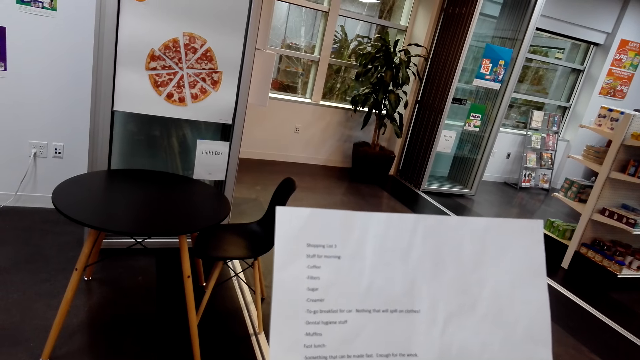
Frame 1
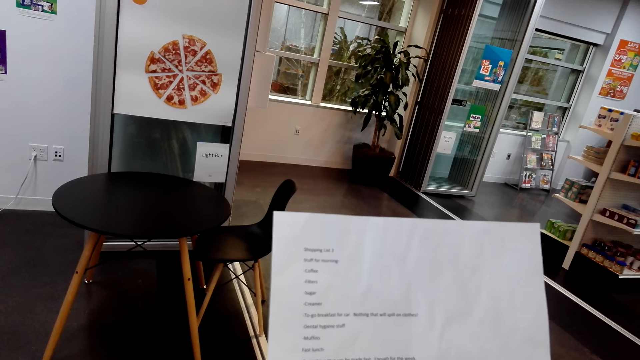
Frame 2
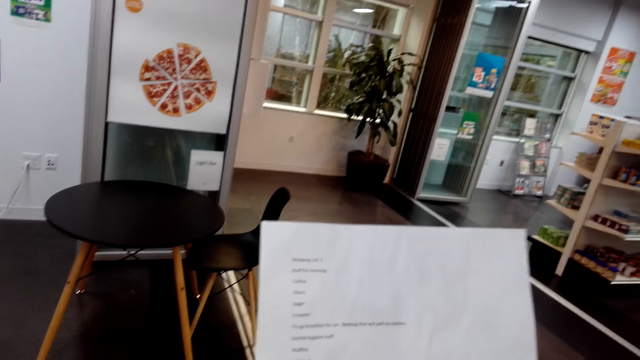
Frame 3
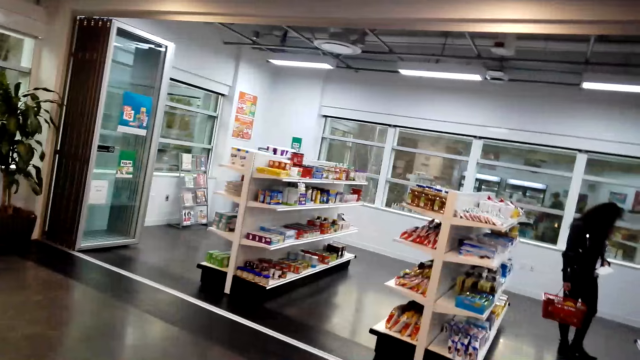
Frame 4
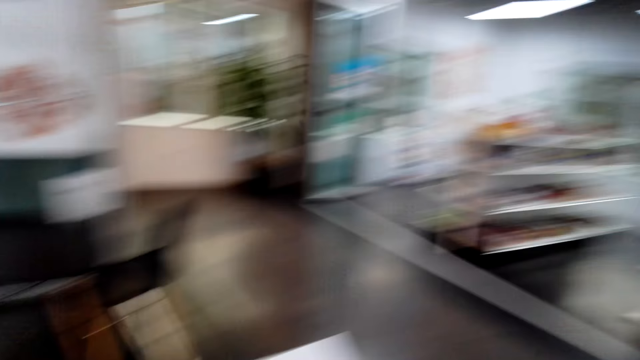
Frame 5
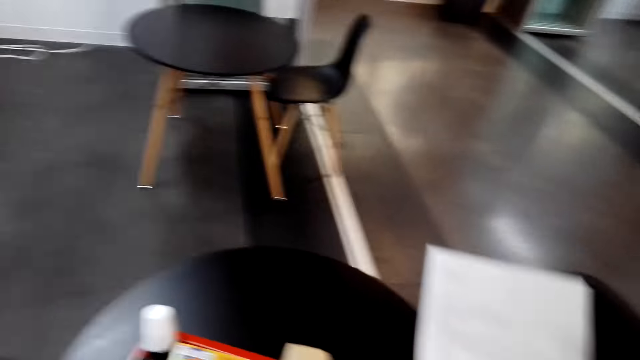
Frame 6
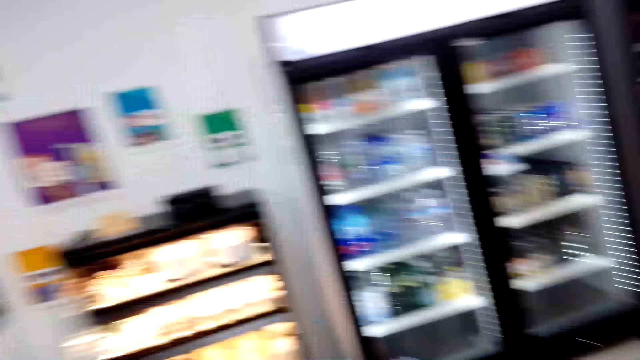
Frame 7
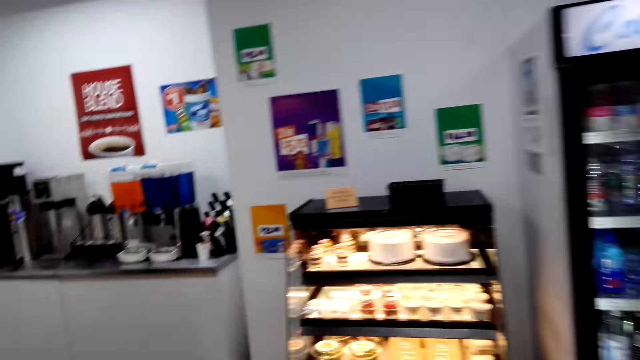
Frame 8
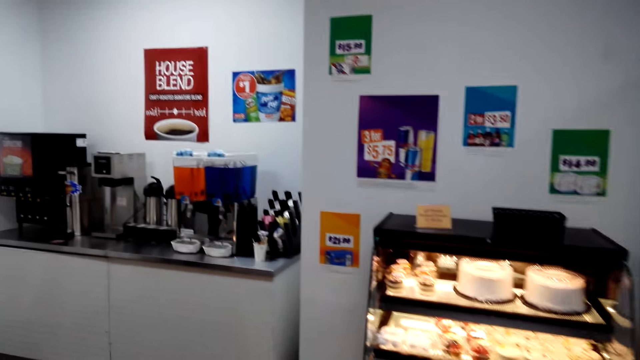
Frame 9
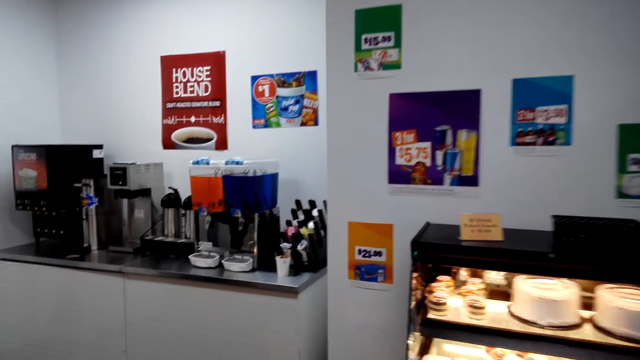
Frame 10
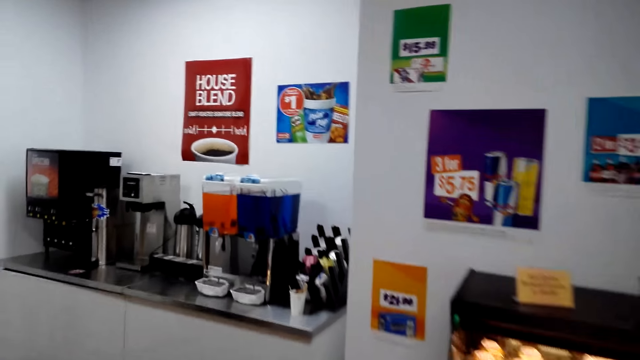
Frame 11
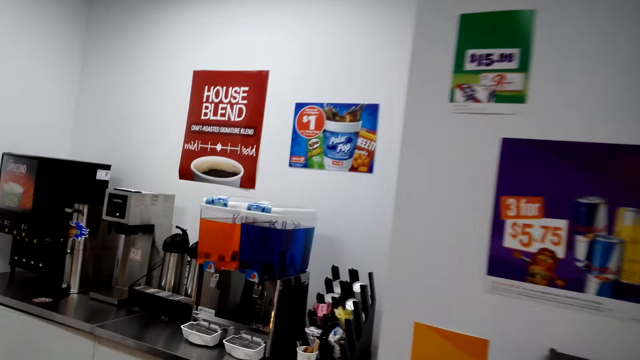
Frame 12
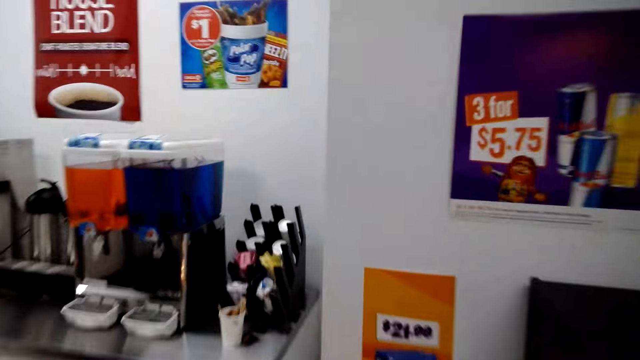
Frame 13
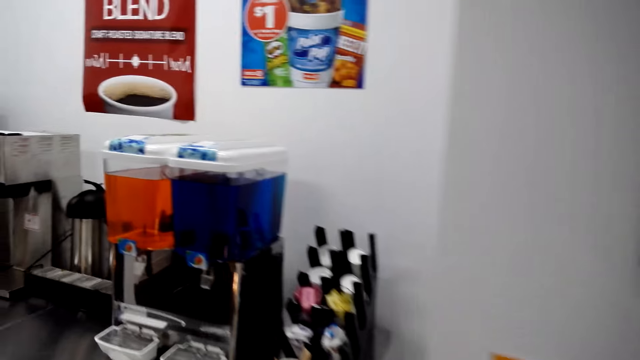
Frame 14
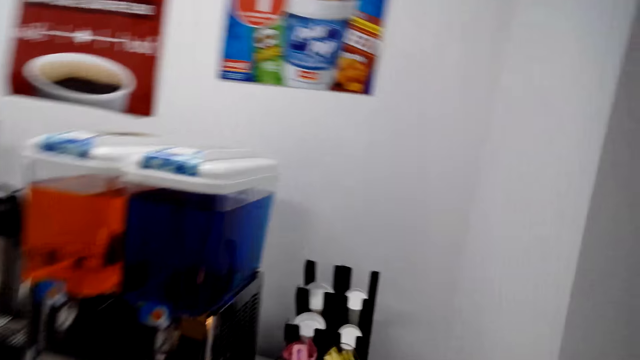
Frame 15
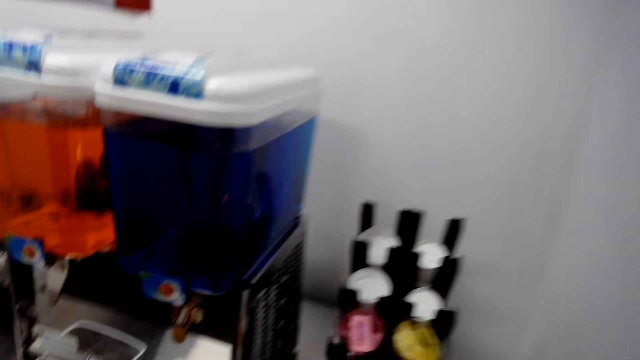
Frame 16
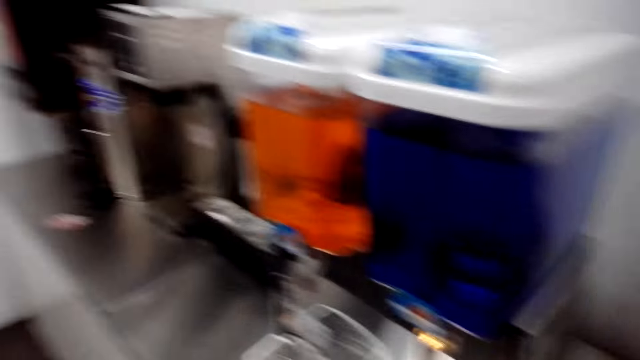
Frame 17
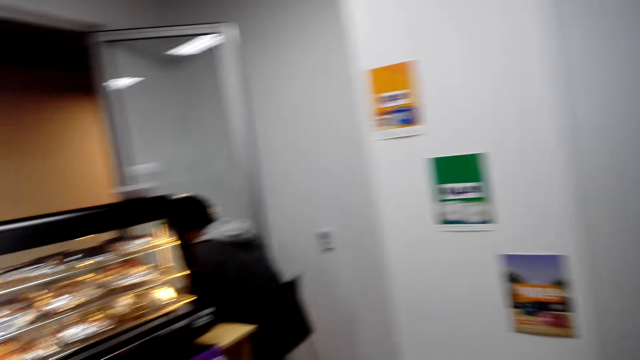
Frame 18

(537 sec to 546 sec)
The camera wearer walks around the supermarket.

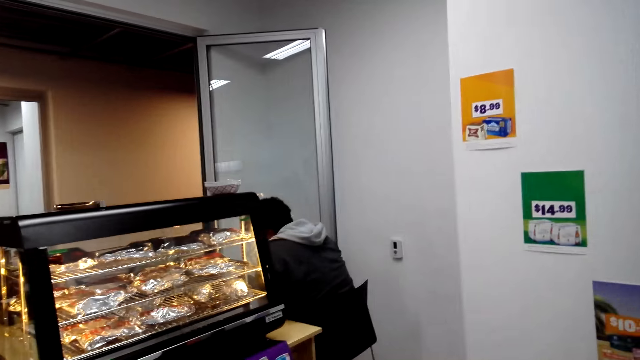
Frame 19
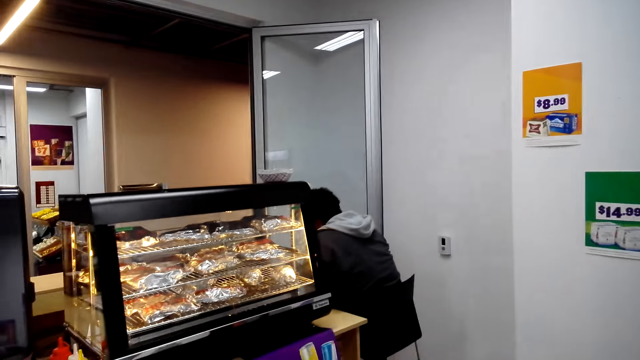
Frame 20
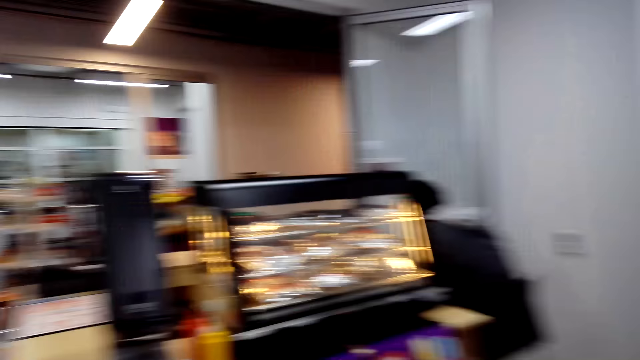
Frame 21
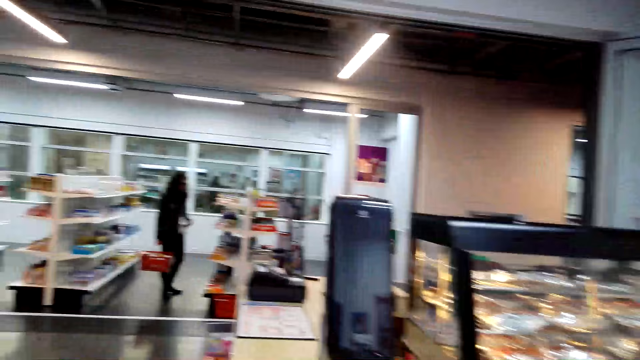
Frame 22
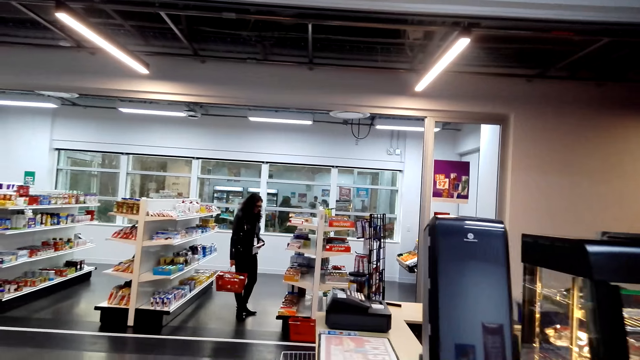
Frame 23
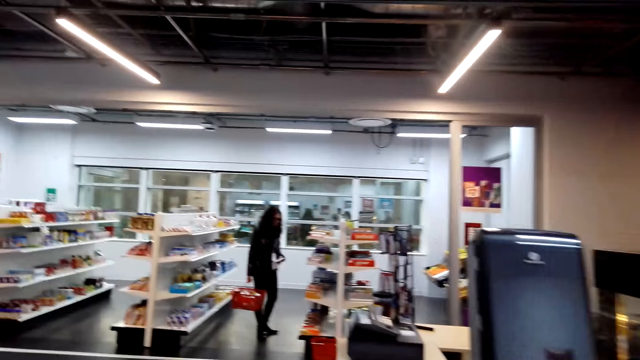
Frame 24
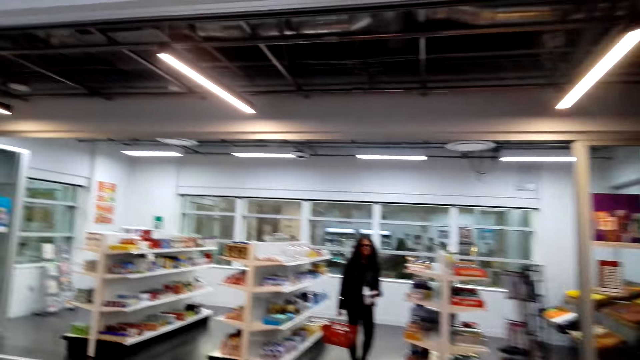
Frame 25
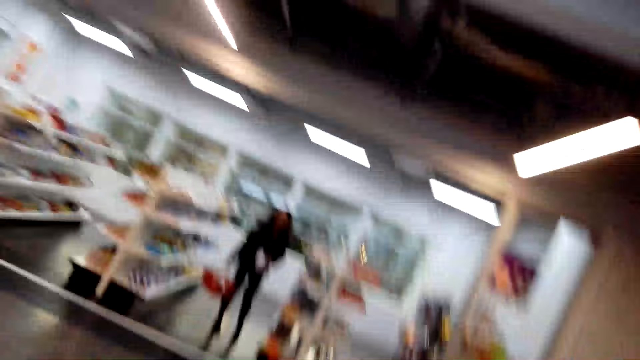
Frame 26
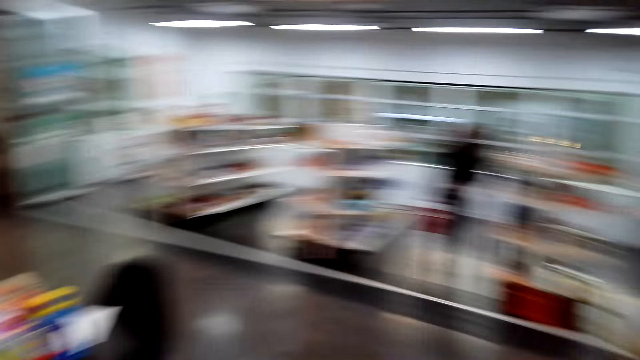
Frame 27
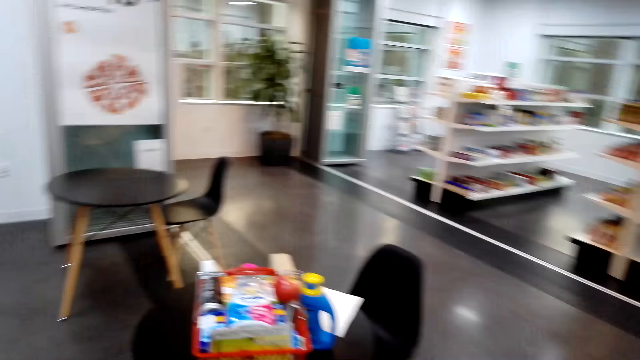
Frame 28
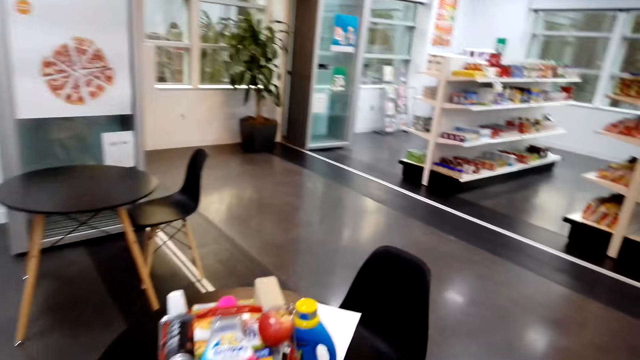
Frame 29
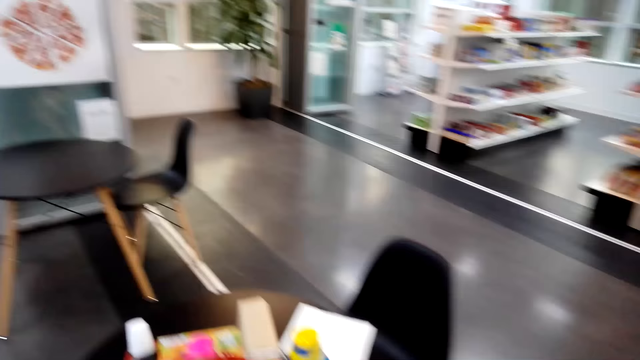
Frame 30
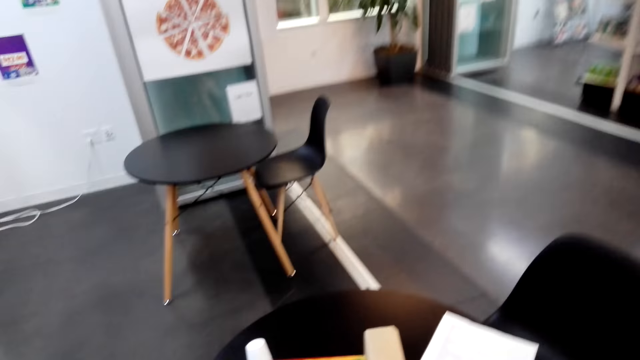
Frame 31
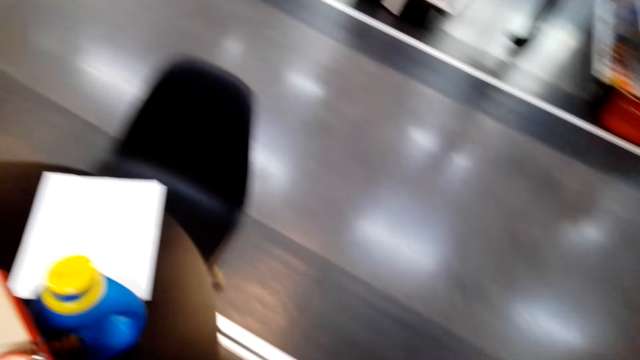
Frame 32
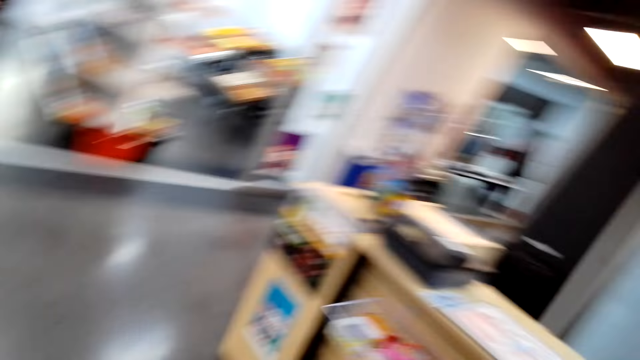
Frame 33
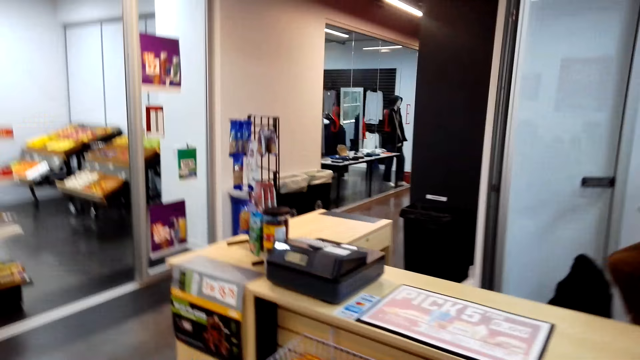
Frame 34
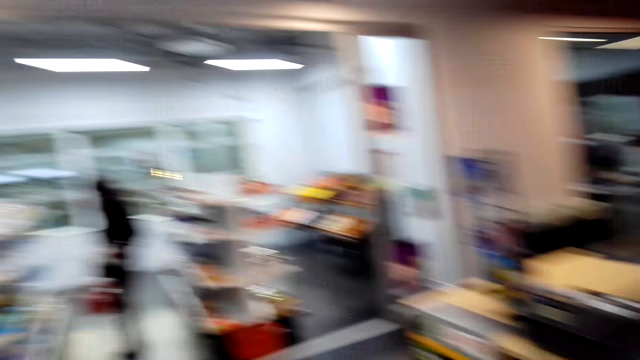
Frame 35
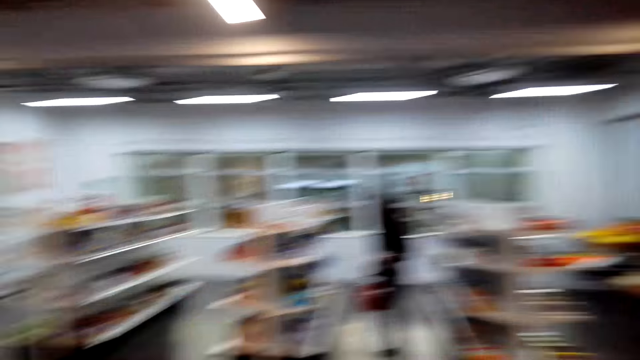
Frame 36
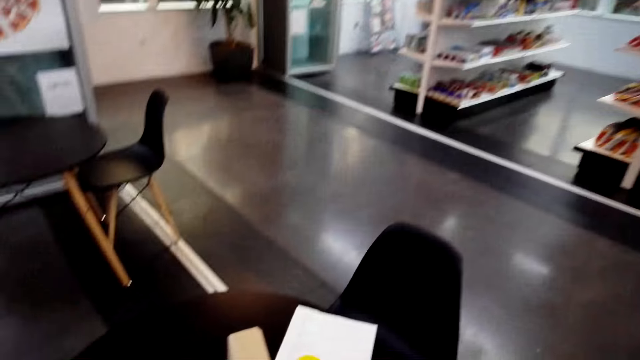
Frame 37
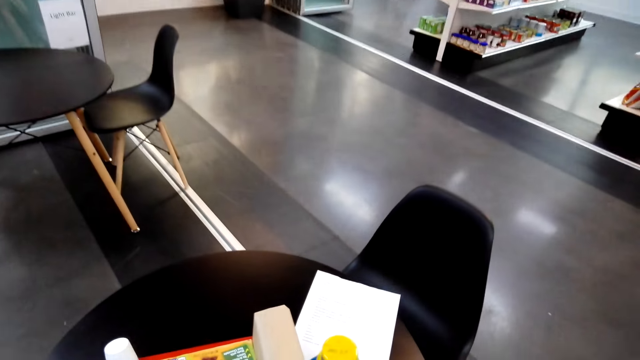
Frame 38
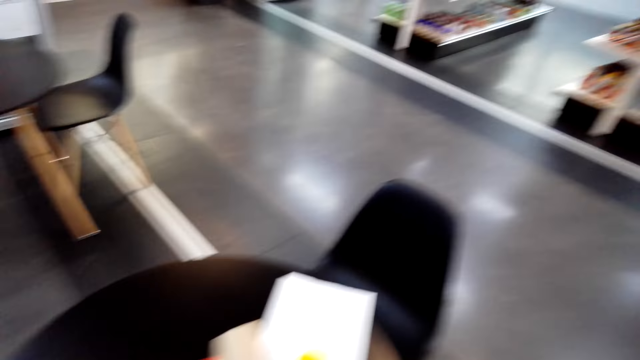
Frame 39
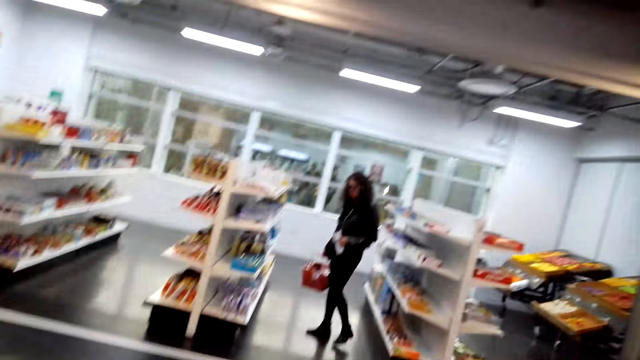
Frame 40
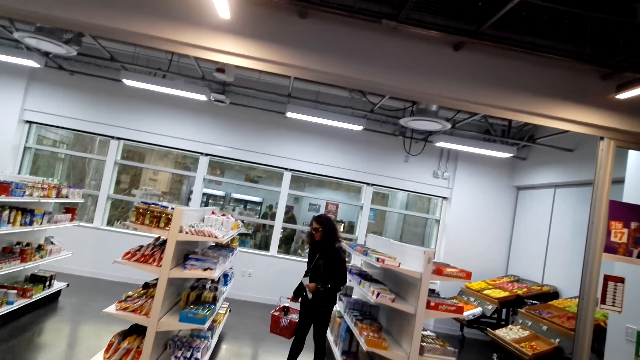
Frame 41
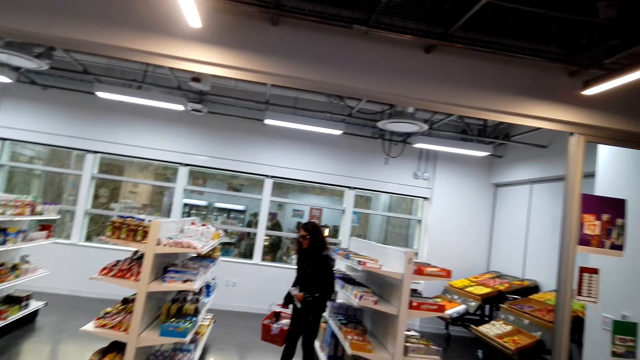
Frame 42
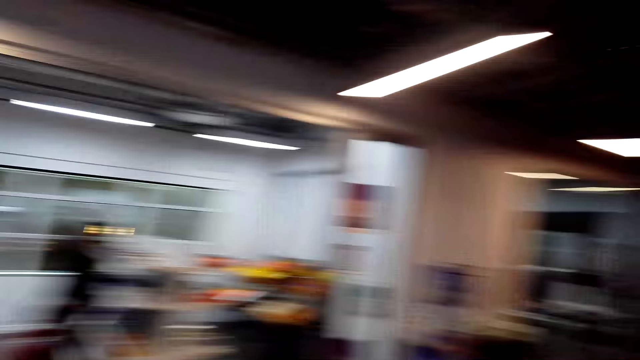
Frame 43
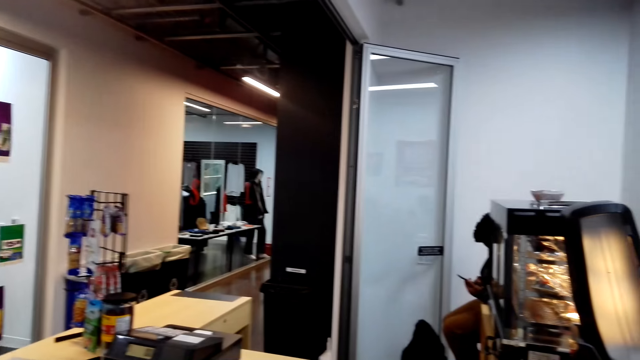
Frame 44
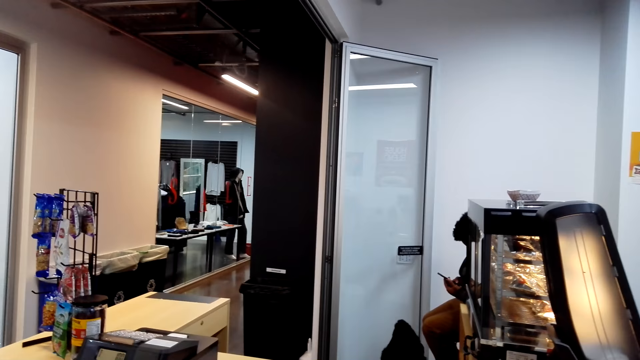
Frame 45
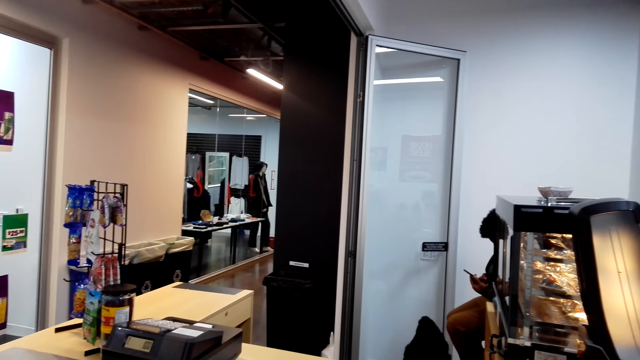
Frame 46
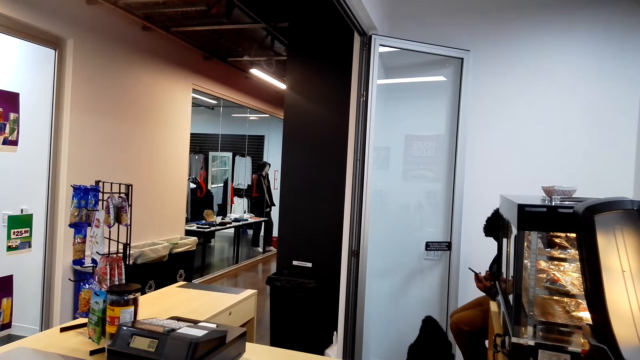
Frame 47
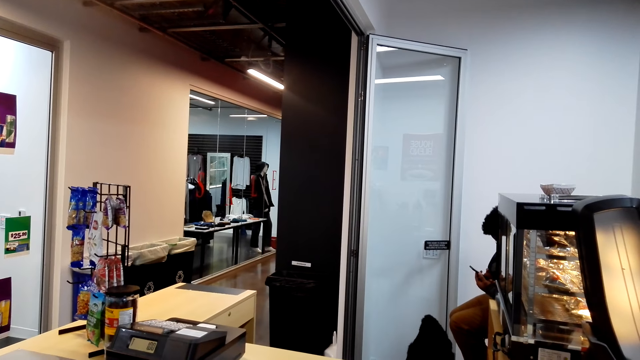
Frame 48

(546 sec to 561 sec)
The camera wearer dialogues to a person. They look around the supermarket. They turn around the supermarket. The person dialogues to the camera wearer. The camera wearer talks to the person.
